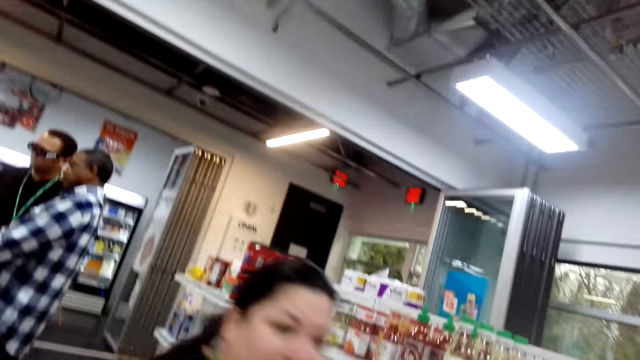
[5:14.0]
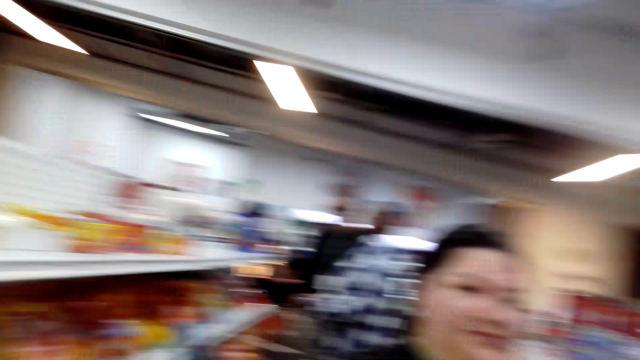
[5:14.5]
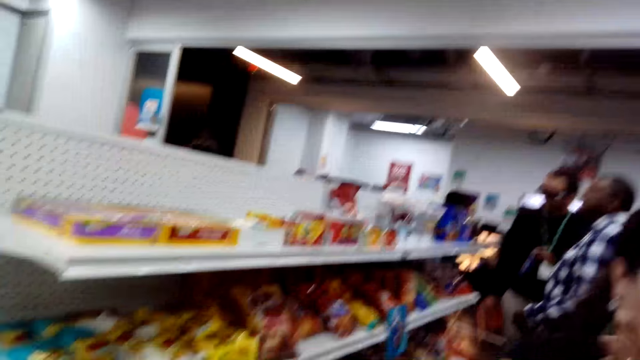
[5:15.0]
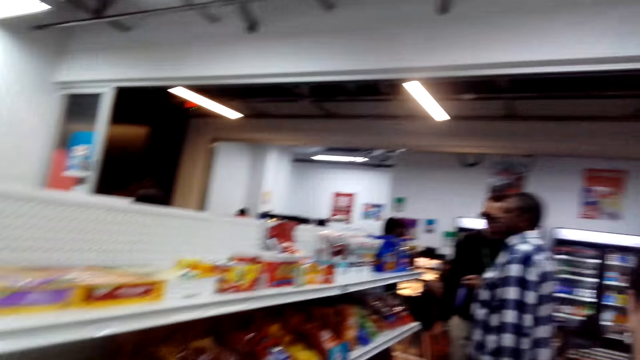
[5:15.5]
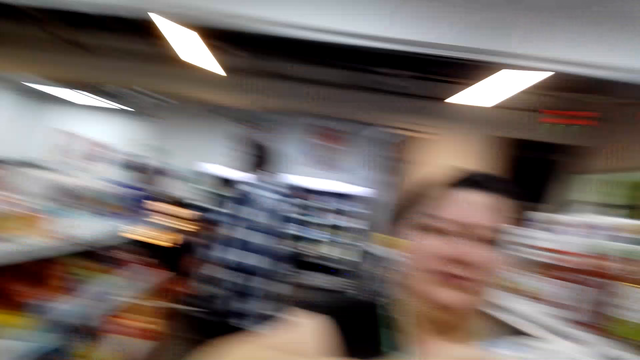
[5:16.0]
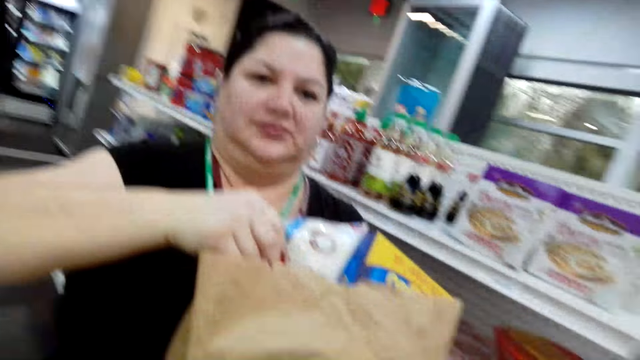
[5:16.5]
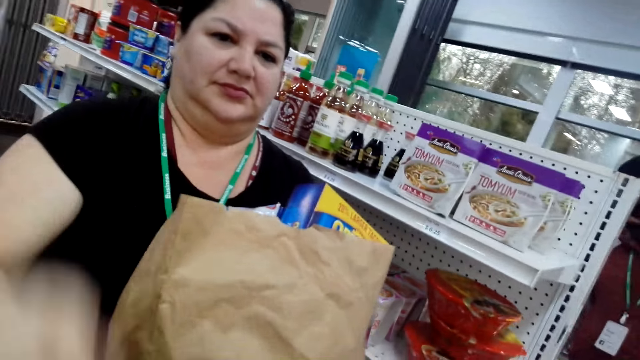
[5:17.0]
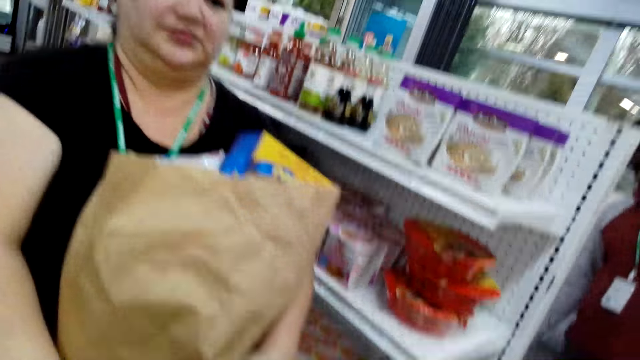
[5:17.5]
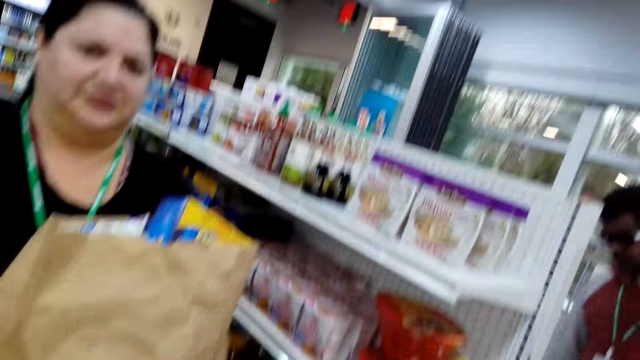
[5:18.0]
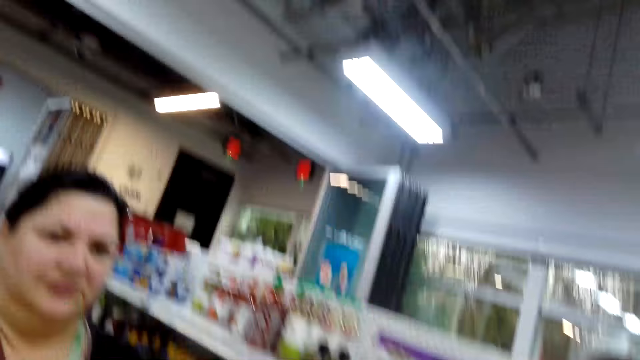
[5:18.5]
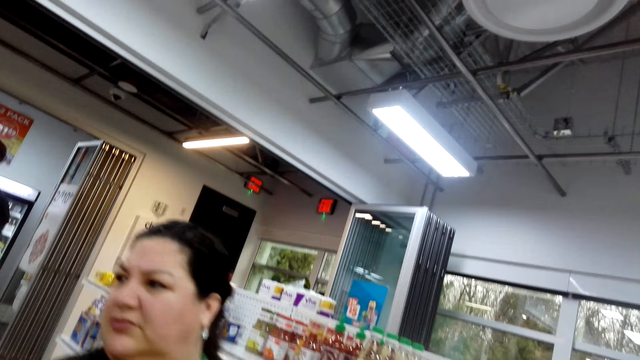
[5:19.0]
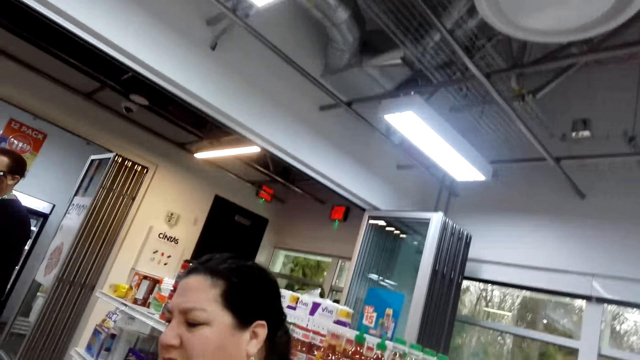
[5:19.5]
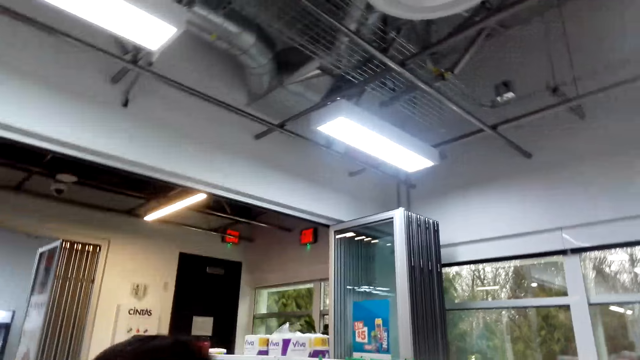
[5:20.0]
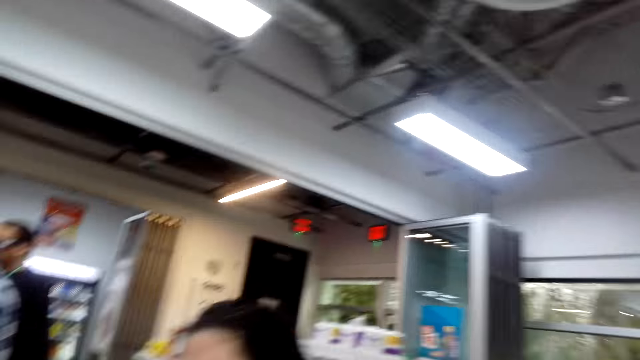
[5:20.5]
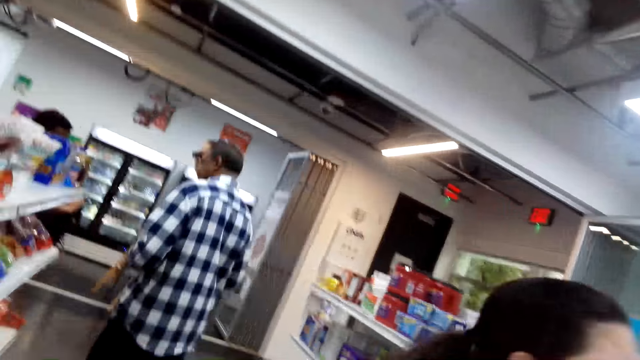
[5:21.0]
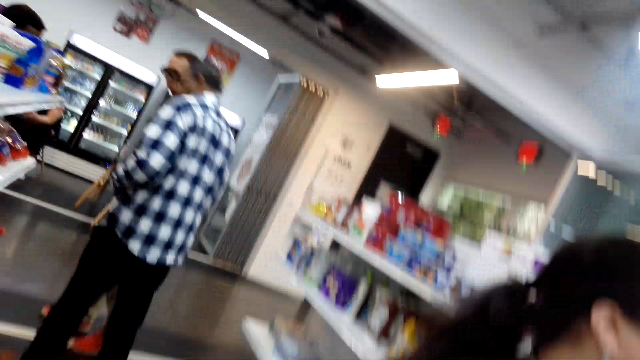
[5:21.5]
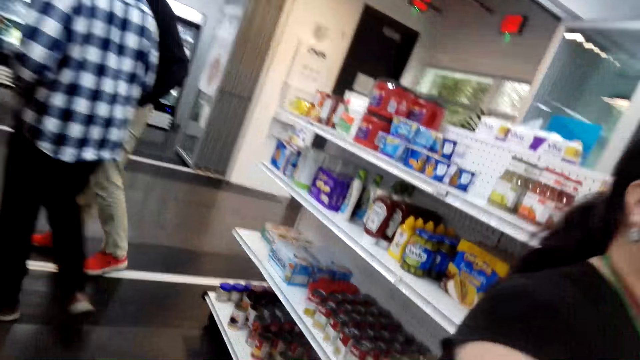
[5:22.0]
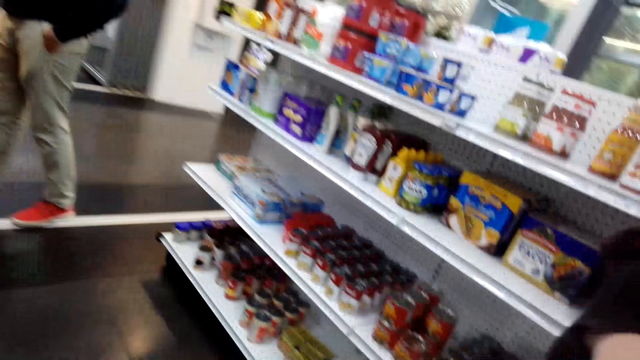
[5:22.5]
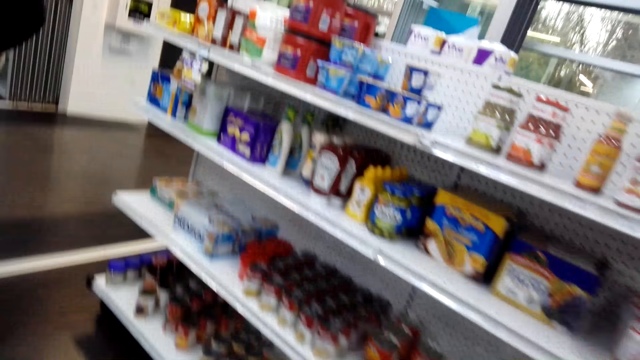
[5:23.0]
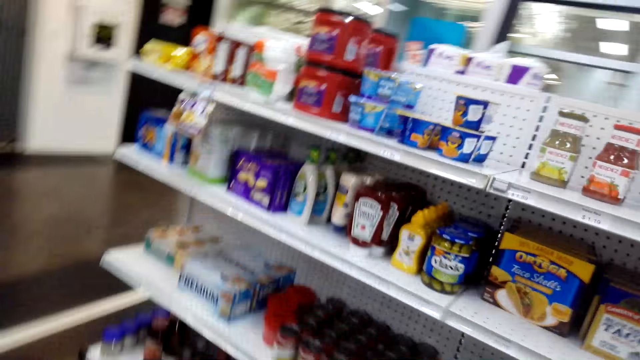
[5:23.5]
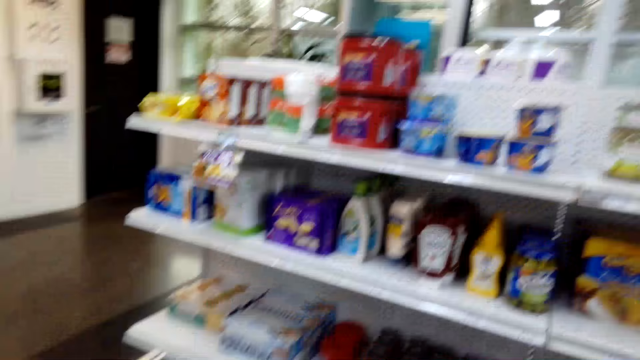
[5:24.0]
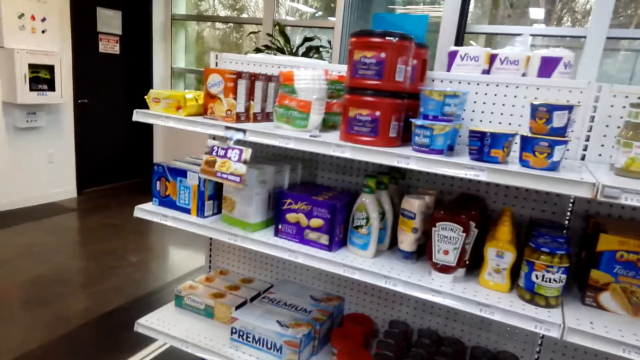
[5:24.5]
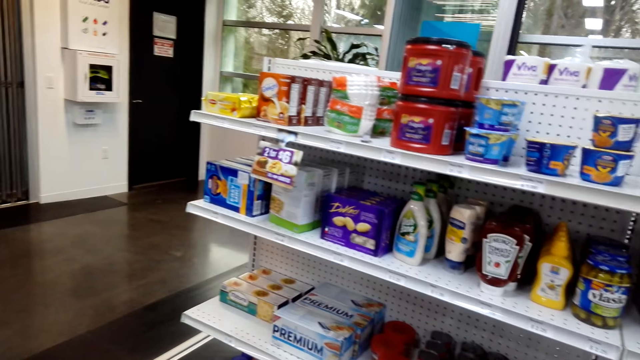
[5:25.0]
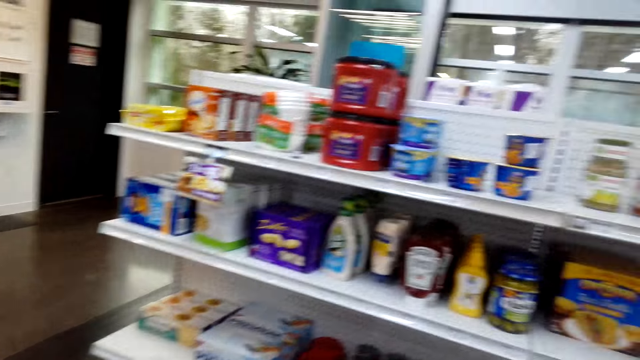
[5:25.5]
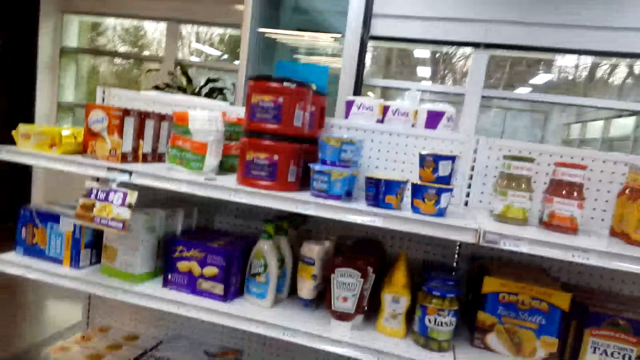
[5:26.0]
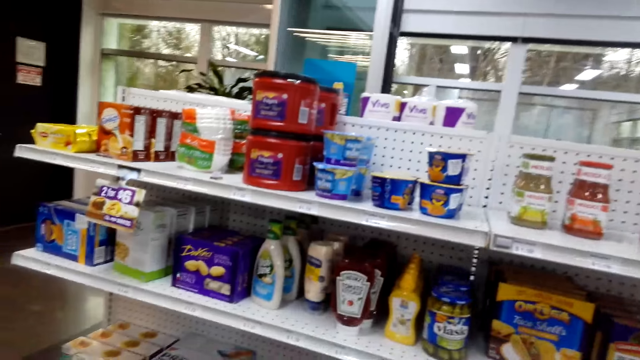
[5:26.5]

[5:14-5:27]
The camera wearer looks around the supermarket. A lady puts rice in the paper bag. The camera wearer converses with the lady. They look around and walk in the room.

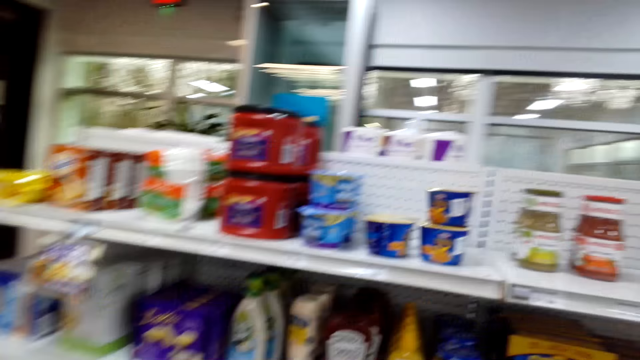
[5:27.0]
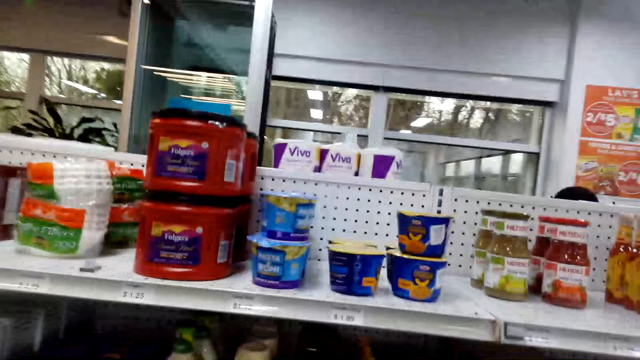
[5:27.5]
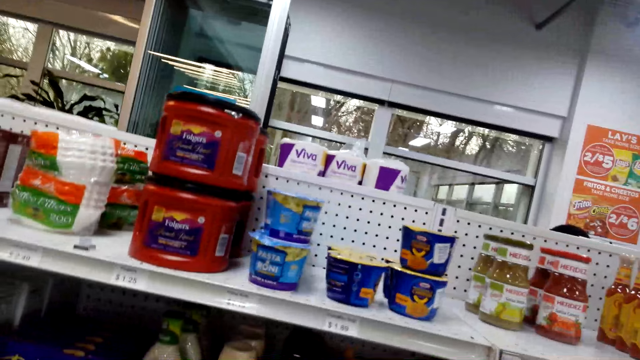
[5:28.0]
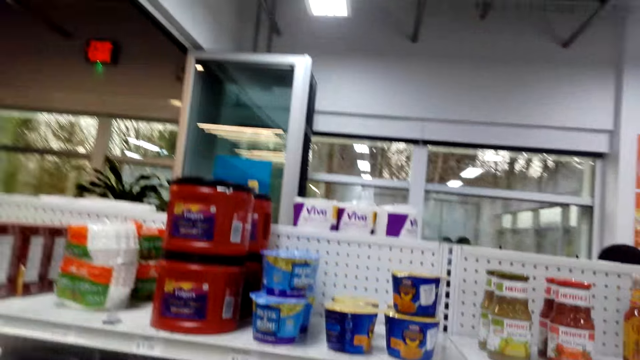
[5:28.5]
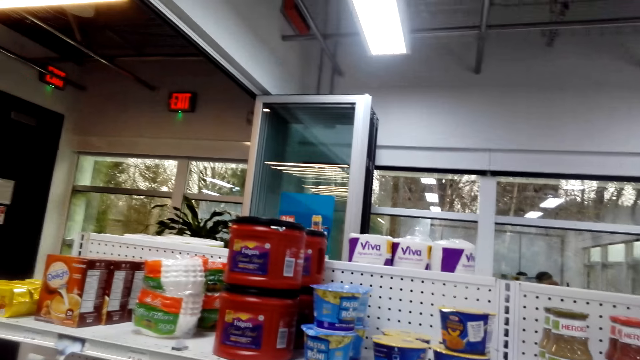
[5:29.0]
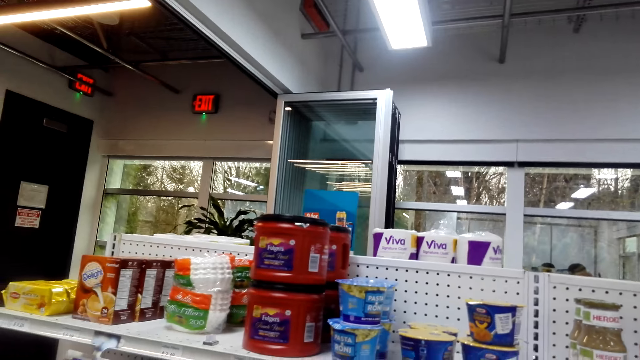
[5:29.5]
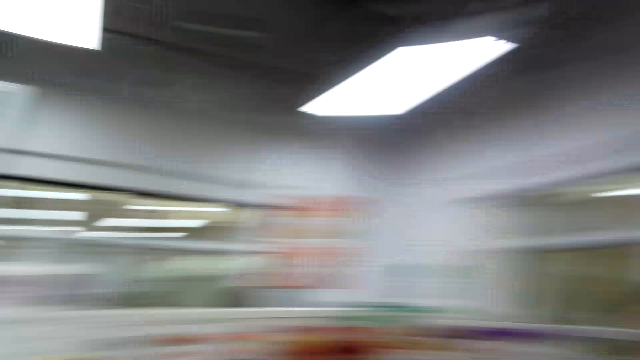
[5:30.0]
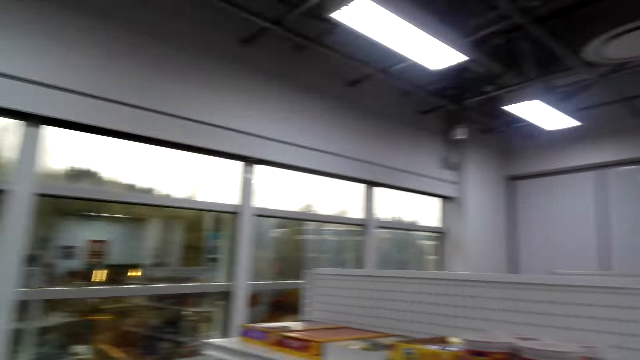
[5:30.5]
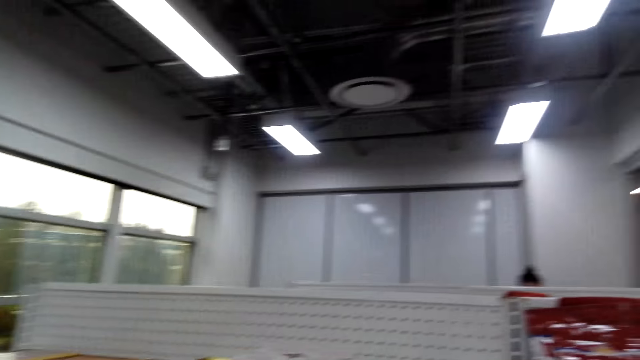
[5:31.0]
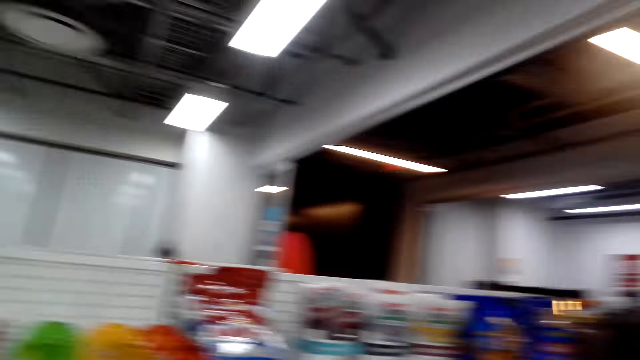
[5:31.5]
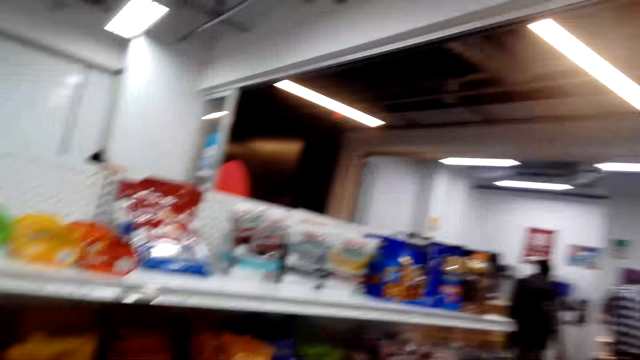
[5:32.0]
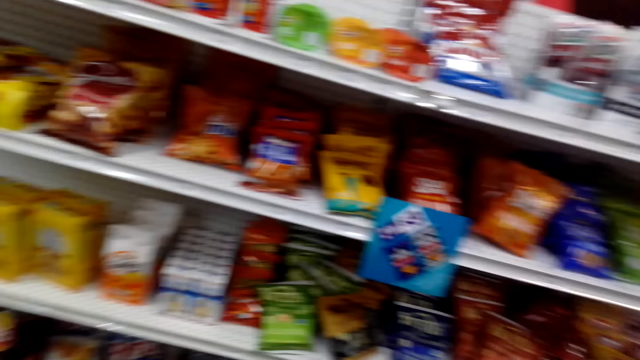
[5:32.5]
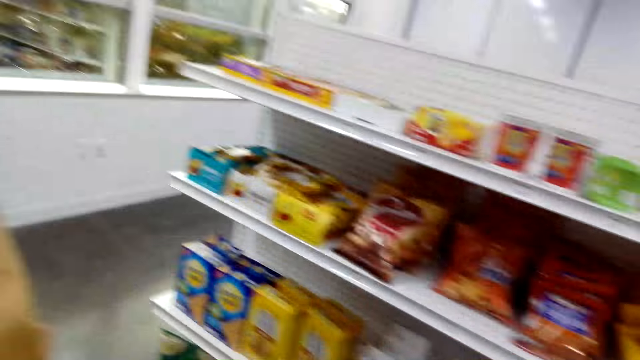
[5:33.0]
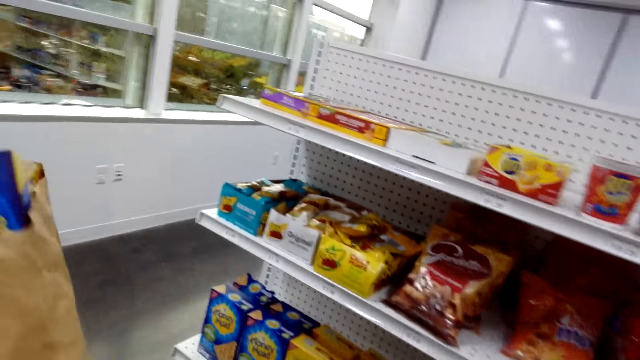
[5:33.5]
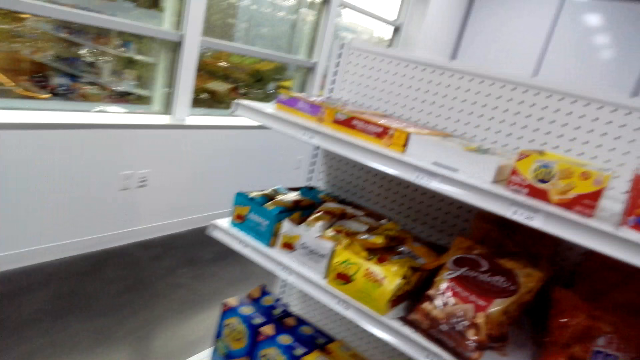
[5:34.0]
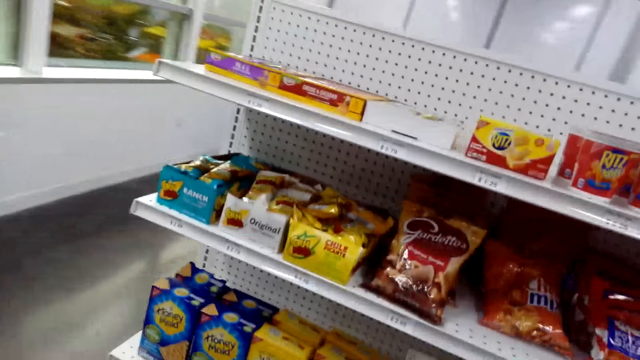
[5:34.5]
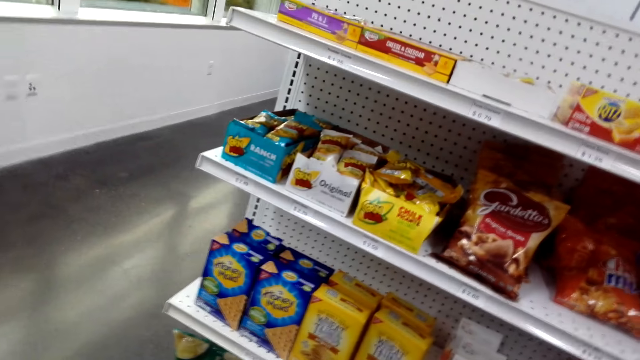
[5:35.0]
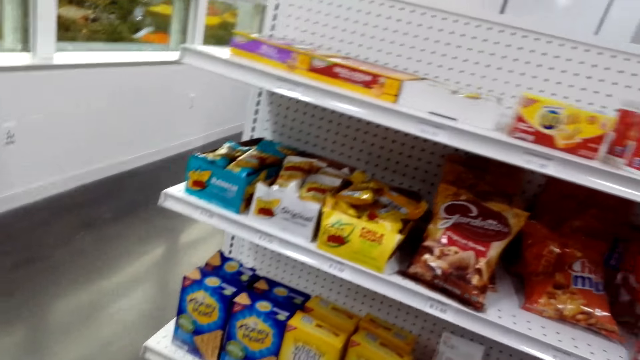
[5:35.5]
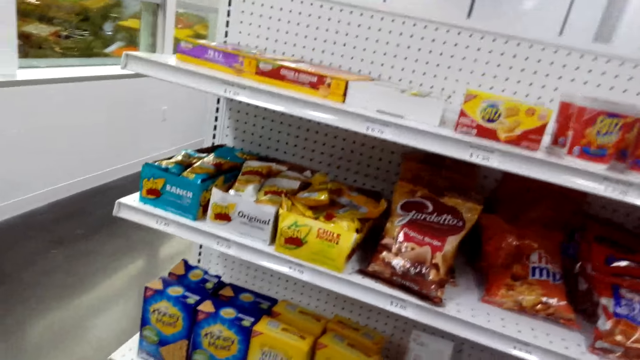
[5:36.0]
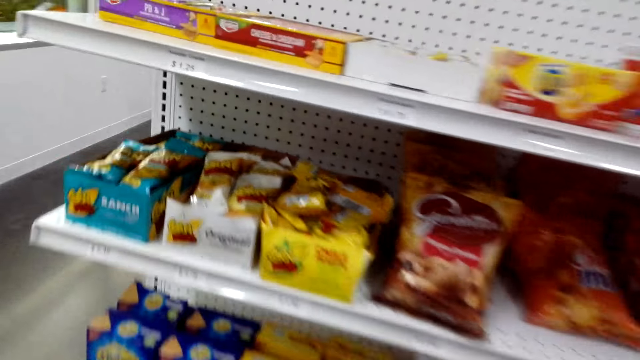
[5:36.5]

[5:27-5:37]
The camera wearer converses with a woman. They look around and walk in the room.
